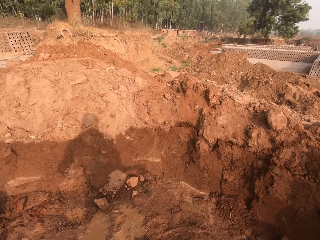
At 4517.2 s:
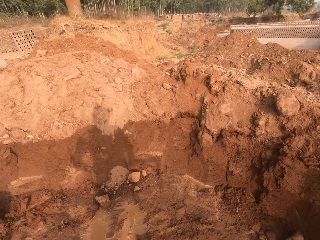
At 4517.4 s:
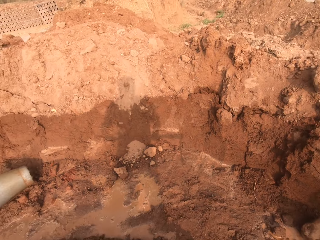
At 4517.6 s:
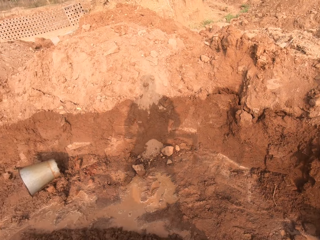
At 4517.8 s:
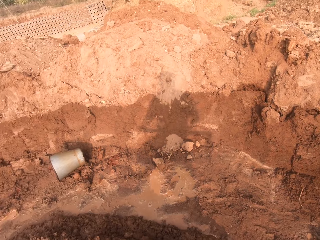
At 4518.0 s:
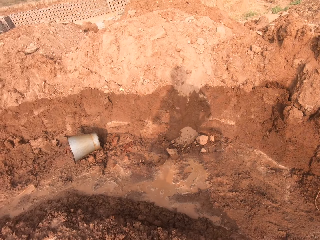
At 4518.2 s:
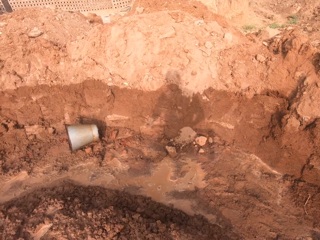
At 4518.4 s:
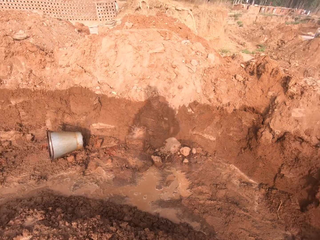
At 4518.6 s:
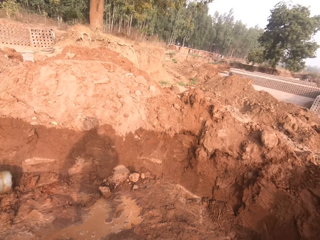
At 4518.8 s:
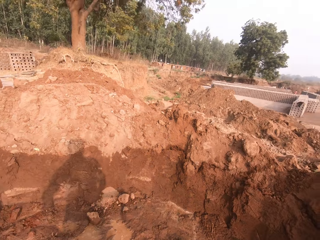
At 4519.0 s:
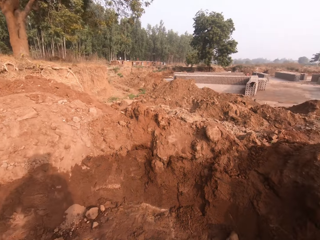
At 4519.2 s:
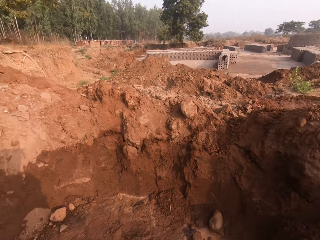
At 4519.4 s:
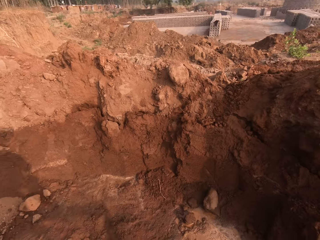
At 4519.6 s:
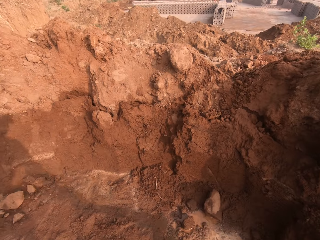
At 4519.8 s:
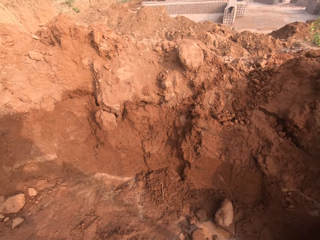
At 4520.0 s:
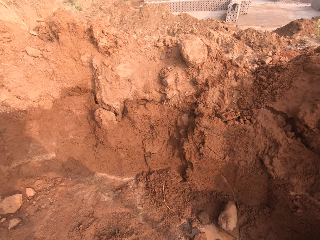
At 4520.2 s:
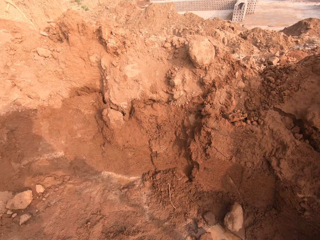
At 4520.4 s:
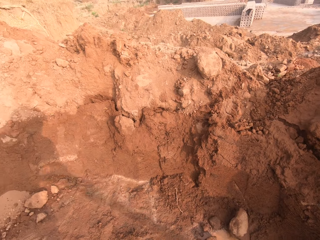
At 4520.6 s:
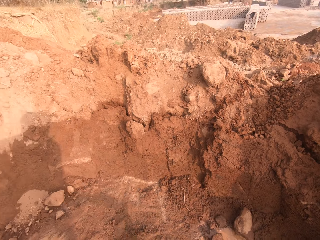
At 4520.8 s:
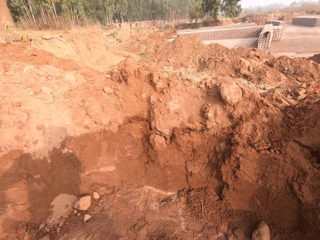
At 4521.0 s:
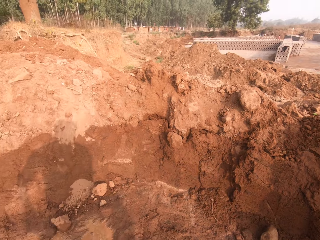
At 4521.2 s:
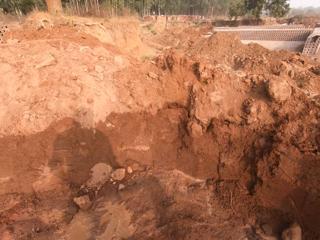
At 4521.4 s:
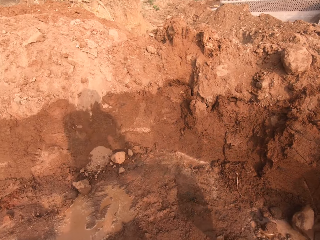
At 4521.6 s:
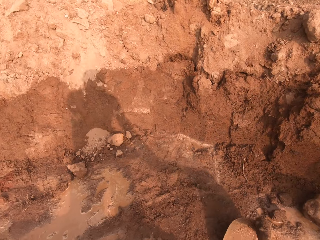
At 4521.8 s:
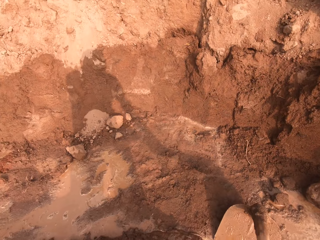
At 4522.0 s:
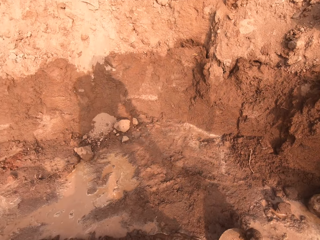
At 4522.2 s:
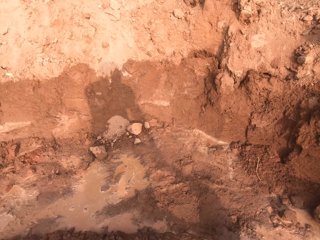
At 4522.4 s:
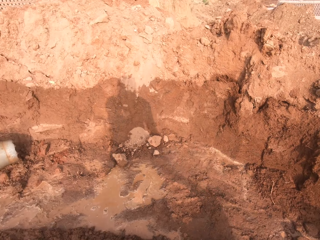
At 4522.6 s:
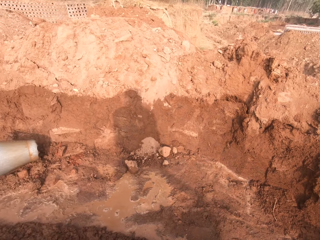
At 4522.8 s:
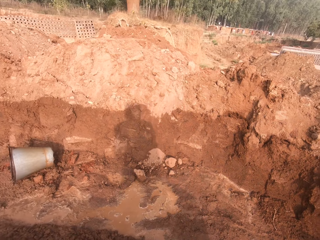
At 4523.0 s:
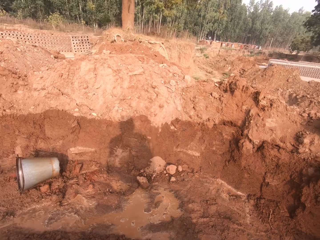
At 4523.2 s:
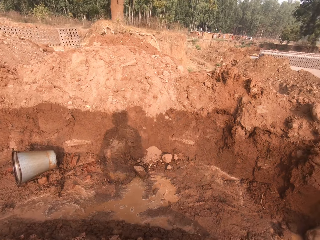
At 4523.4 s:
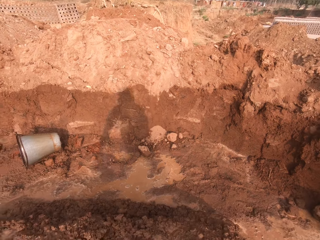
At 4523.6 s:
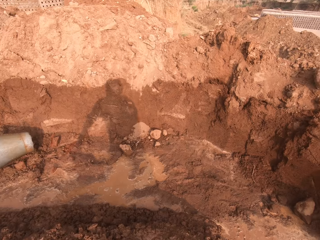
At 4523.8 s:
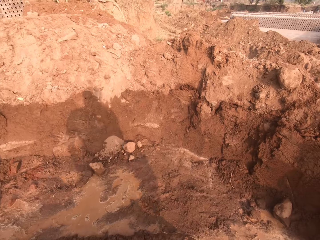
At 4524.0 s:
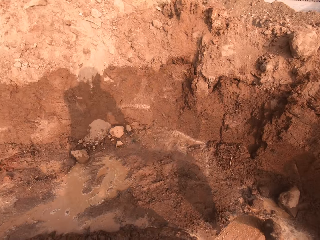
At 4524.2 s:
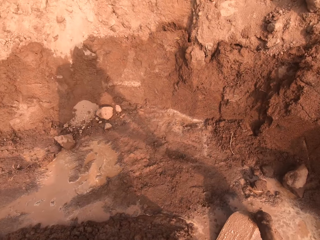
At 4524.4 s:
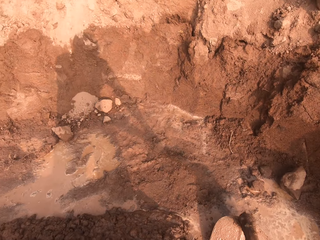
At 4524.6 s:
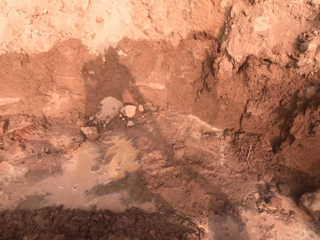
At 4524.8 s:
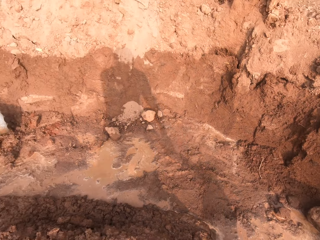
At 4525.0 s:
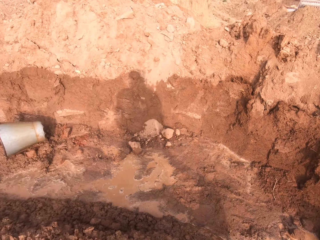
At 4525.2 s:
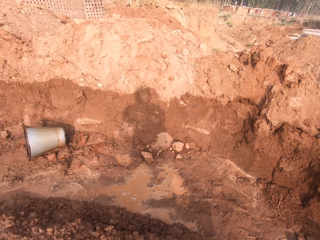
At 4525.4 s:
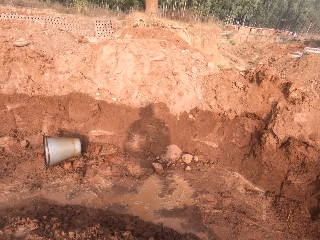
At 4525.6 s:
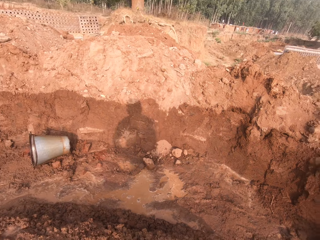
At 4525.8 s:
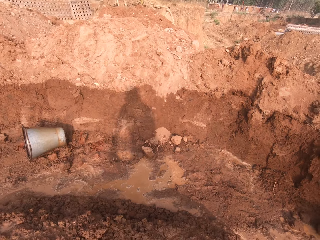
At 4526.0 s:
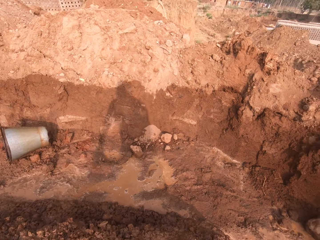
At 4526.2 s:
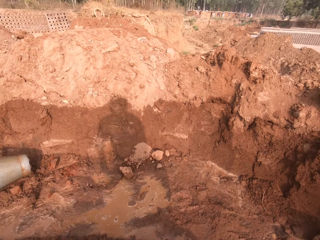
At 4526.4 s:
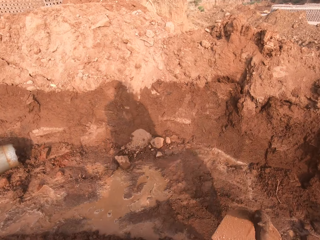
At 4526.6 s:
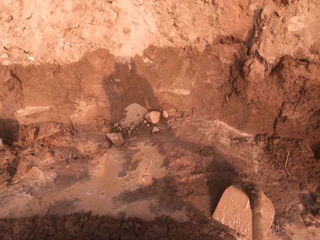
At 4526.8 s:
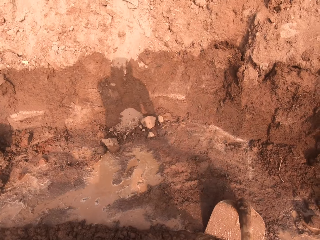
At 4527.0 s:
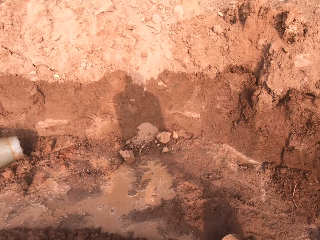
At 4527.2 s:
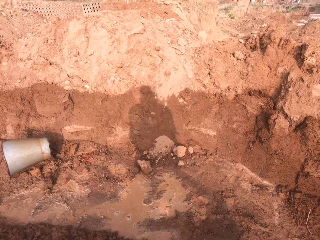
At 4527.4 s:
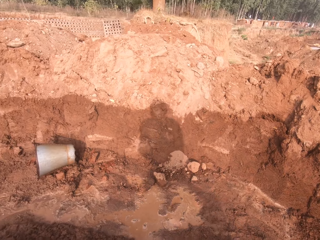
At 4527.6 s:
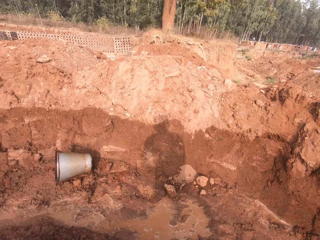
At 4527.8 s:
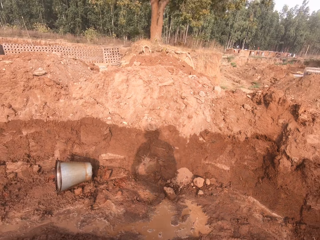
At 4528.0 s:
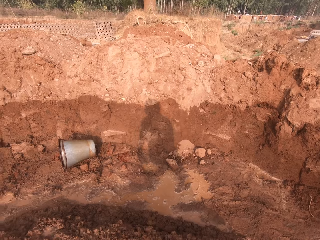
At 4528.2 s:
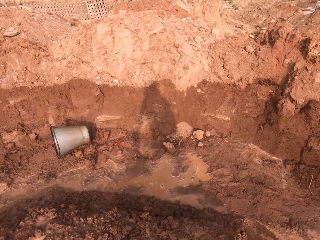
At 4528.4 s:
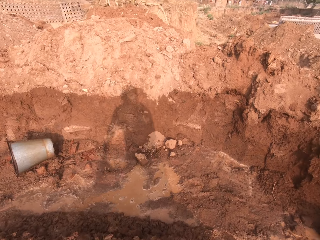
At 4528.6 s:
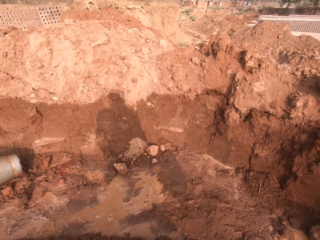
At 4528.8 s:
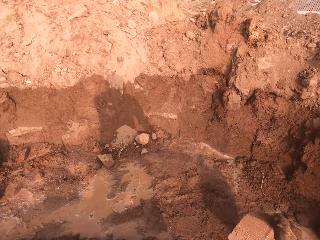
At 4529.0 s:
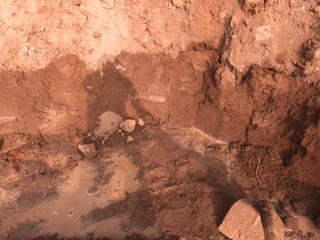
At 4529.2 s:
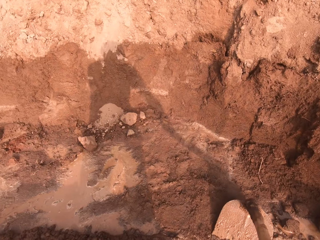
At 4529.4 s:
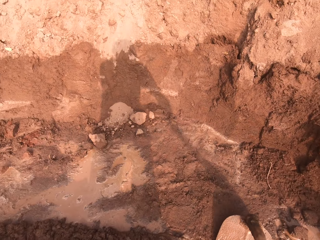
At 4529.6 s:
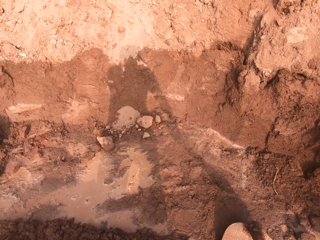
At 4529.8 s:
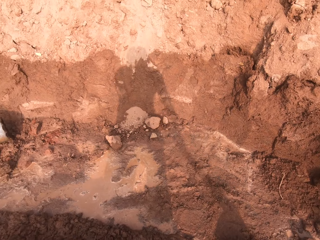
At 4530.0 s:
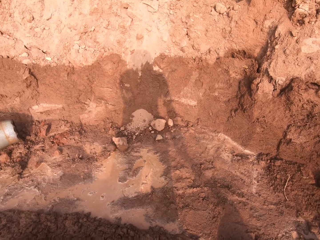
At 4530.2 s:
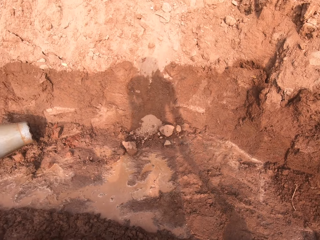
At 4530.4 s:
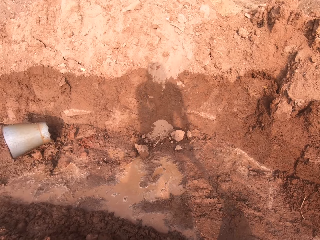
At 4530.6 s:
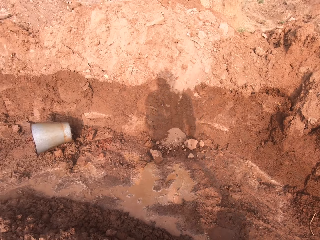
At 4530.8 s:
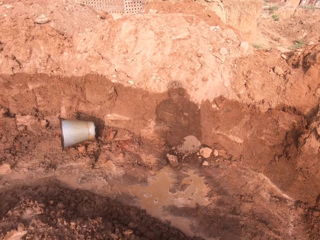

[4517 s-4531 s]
The camera wearer tills the soil with the hoe in both hands. They clear soil with the hoe. They clear soil with the hoe again.

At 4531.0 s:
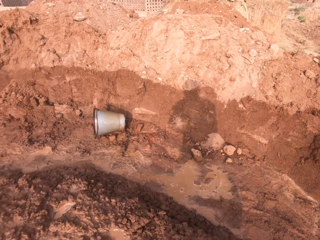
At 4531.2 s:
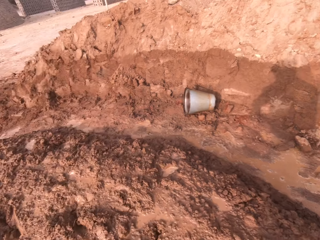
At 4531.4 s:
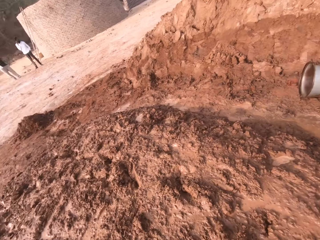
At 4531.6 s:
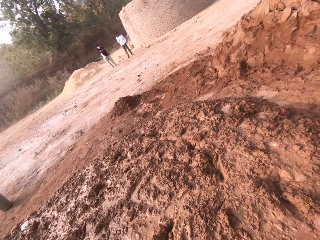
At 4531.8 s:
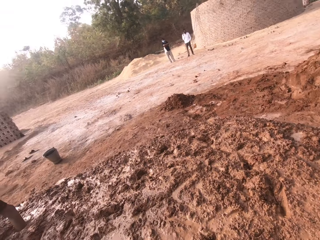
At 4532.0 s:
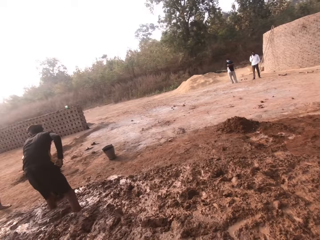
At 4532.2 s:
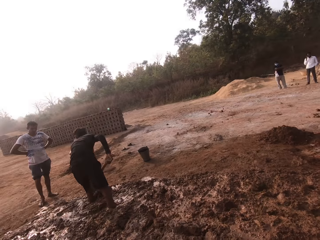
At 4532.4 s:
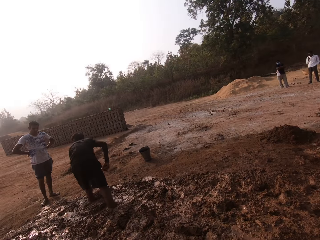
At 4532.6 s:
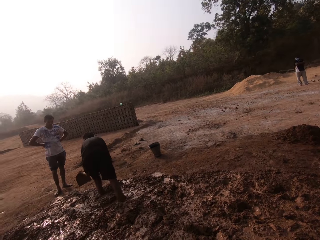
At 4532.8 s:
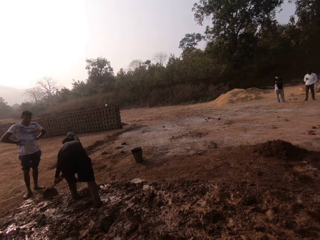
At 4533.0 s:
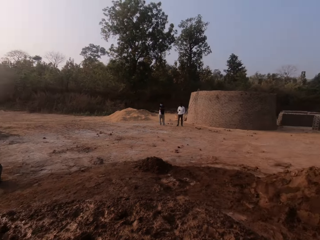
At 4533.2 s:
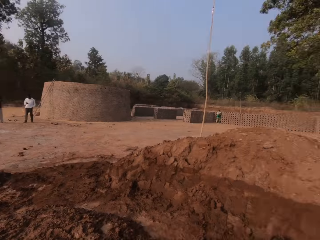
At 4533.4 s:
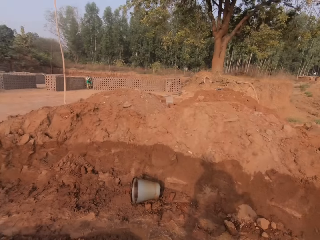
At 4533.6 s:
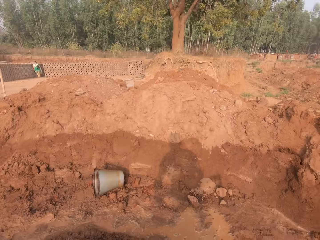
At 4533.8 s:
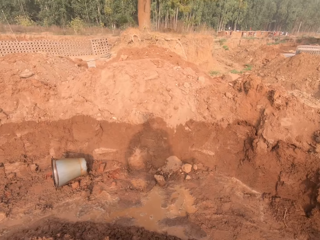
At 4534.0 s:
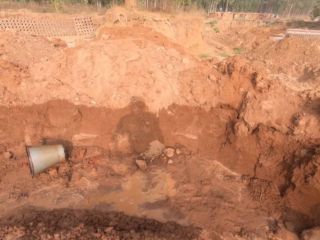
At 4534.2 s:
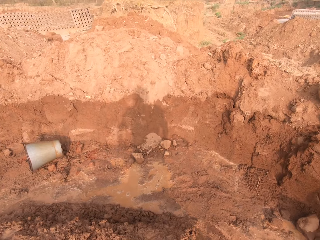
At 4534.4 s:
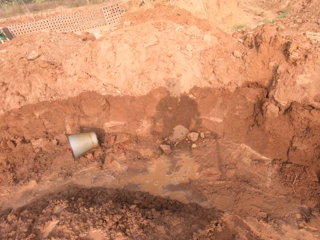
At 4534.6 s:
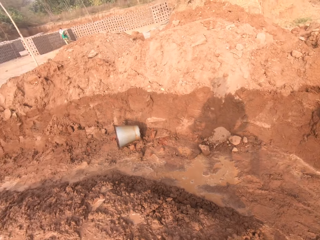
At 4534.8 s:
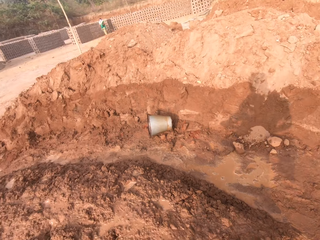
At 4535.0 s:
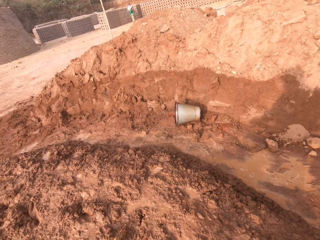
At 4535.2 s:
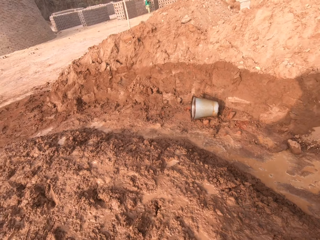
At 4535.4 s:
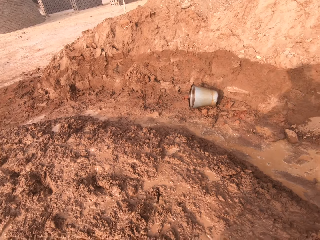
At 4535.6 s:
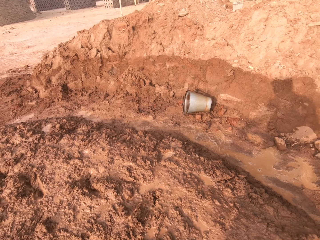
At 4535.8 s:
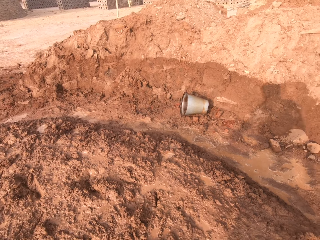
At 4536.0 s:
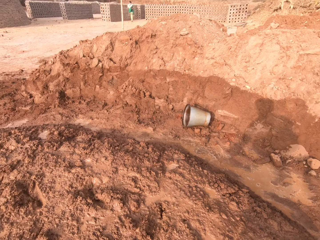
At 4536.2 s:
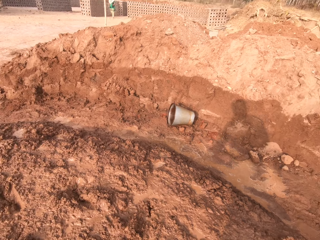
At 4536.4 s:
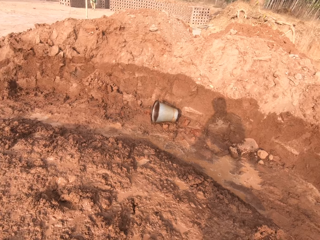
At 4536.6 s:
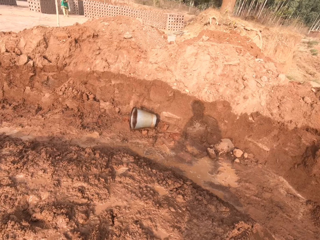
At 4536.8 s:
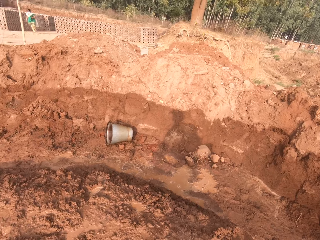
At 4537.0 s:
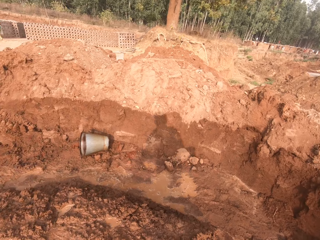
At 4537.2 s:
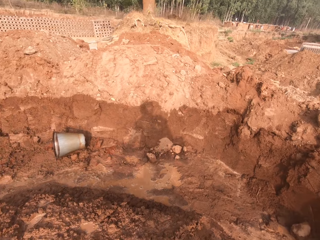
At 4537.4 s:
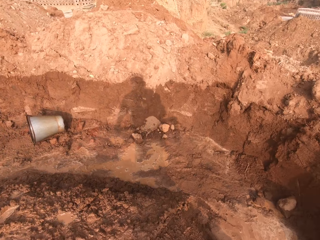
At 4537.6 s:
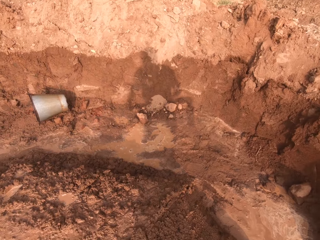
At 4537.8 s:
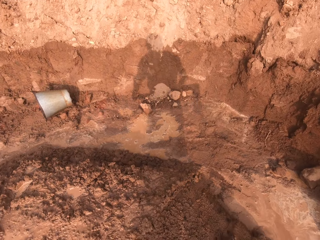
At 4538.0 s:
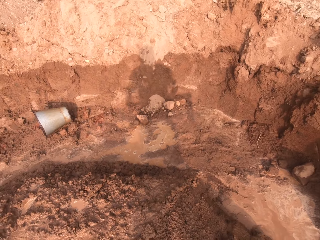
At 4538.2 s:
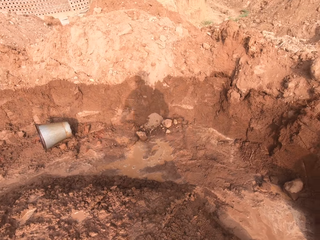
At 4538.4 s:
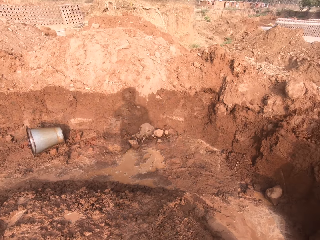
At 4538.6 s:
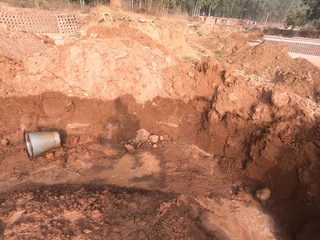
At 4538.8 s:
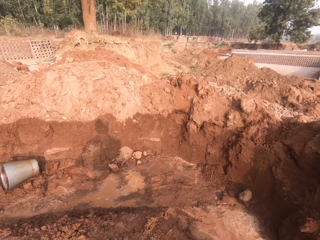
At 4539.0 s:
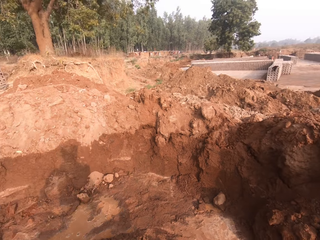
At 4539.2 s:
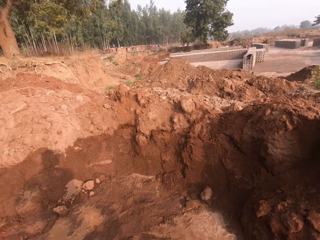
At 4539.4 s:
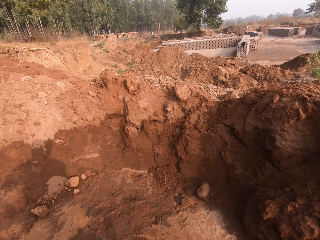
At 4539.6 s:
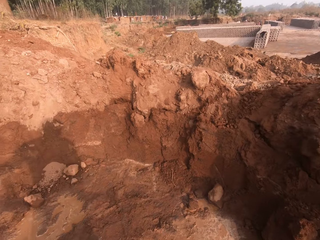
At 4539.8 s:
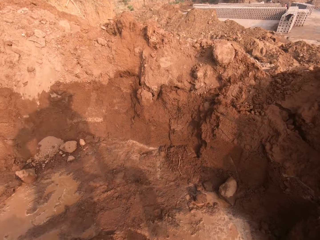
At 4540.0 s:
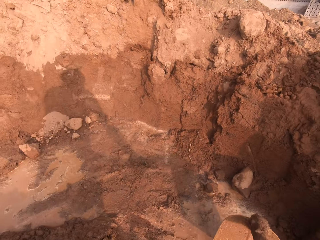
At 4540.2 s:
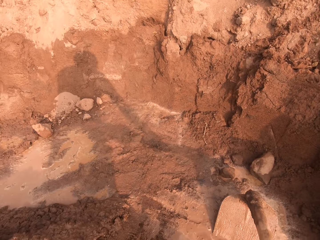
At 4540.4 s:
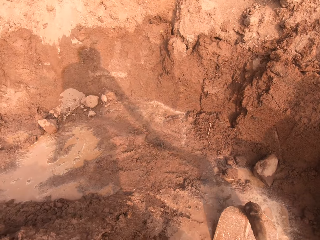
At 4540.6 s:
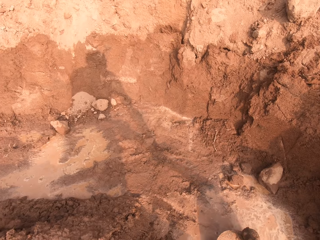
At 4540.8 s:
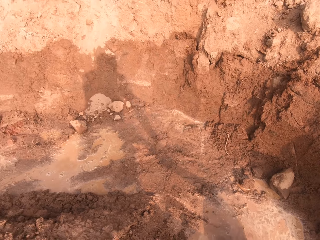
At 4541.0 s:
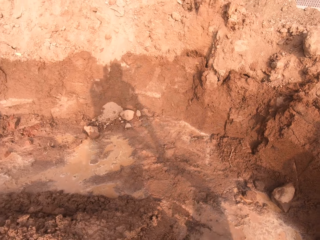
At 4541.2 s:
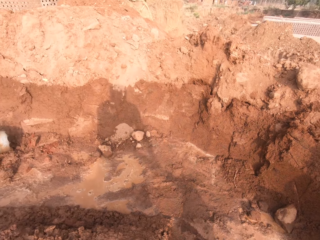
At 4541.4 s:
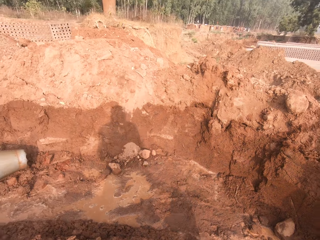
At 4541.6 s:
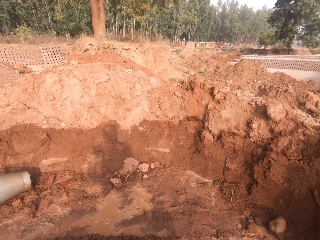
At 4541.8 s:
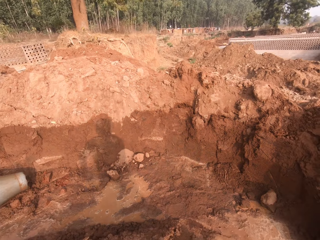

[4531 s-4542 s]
The camera wearer looks around. They clear soil with the hoe.
